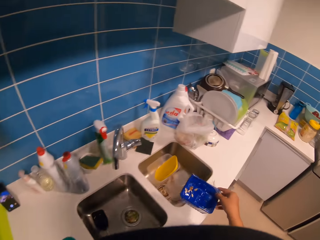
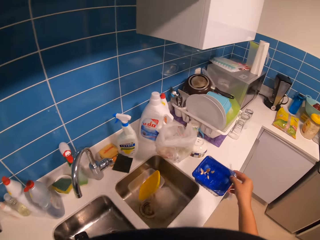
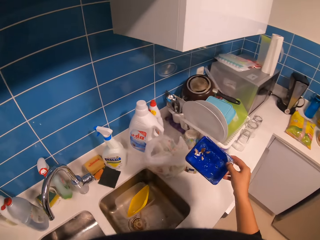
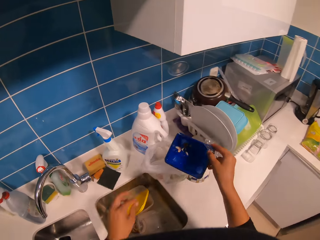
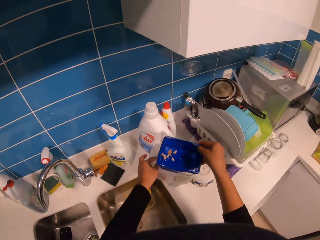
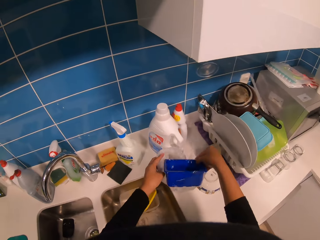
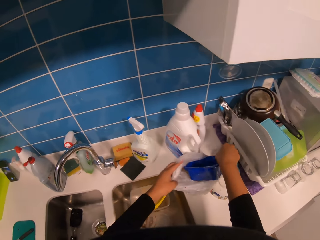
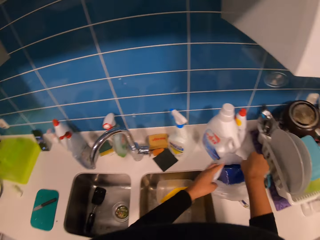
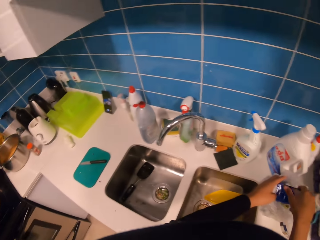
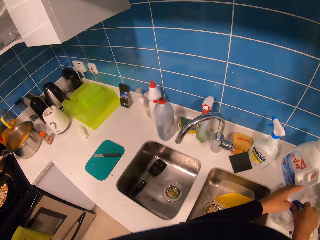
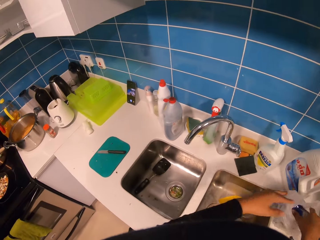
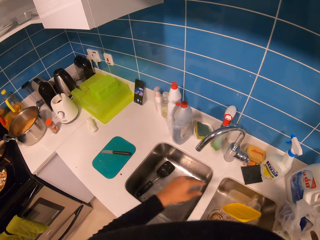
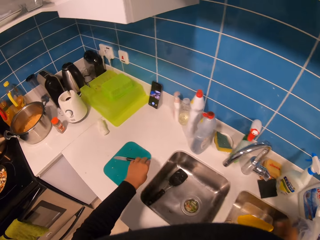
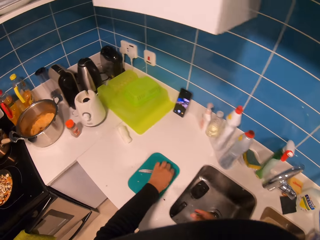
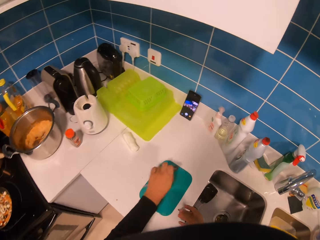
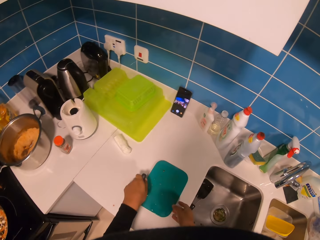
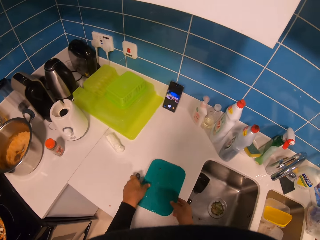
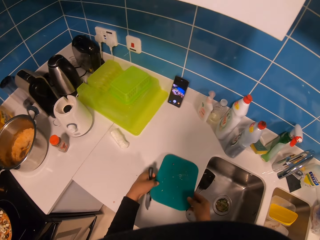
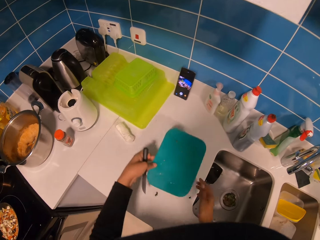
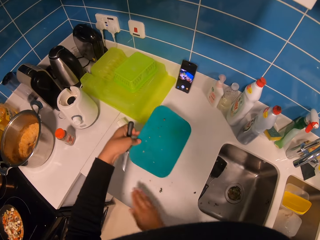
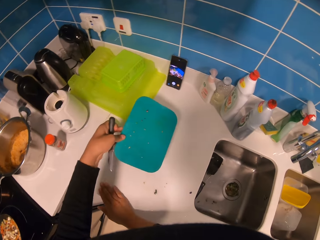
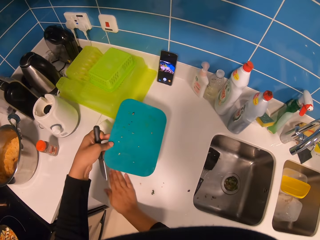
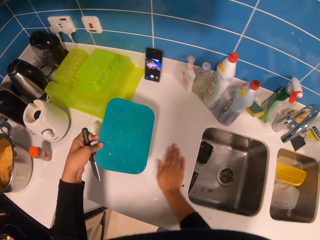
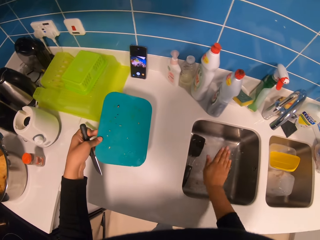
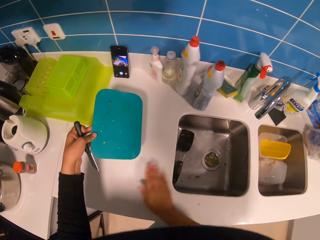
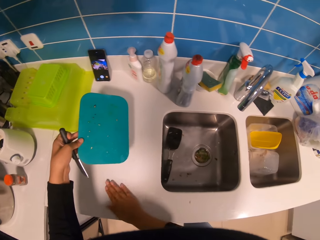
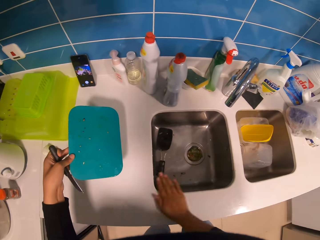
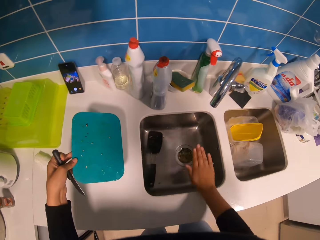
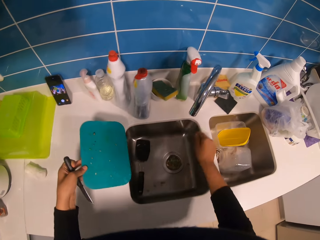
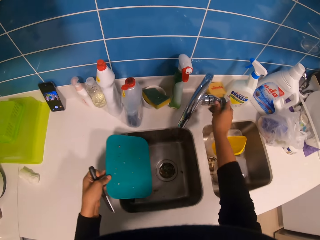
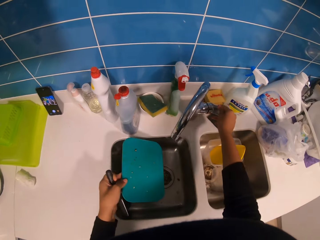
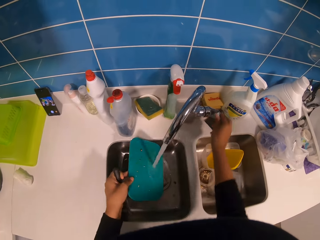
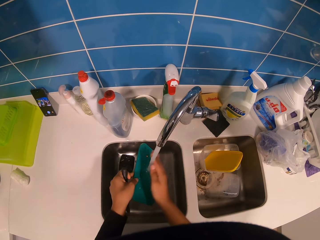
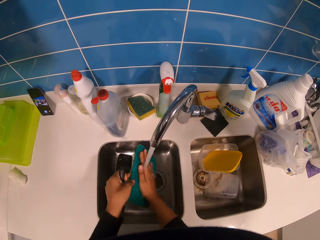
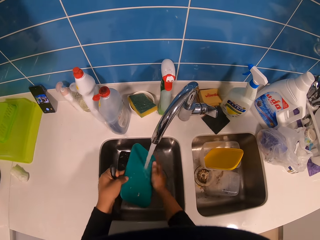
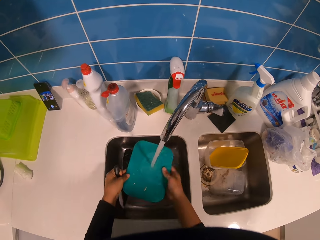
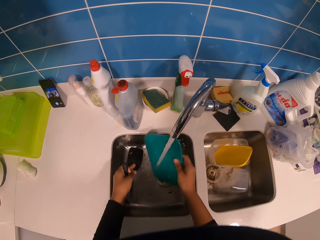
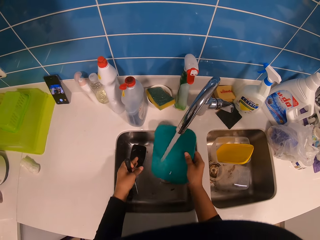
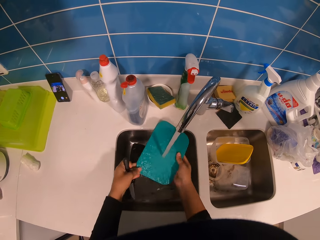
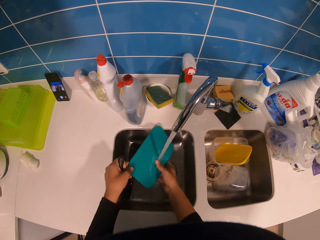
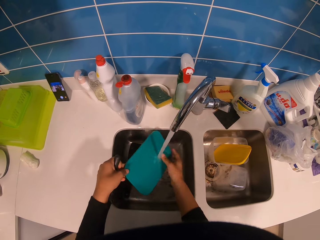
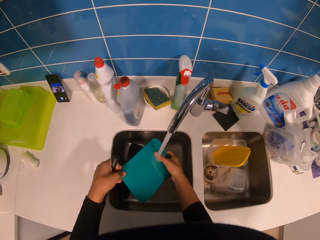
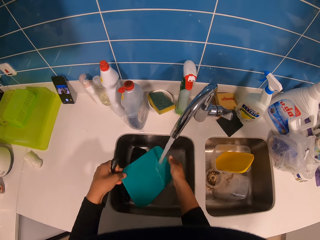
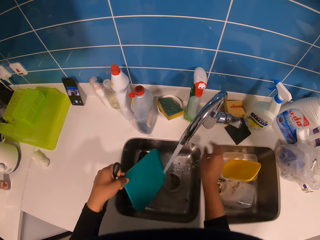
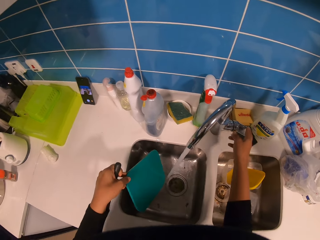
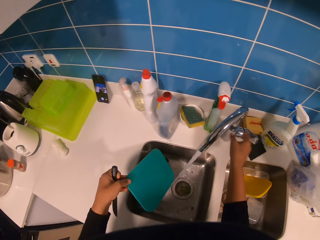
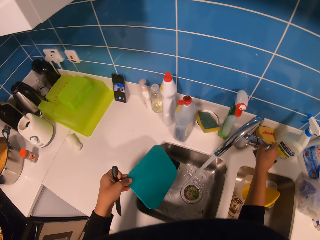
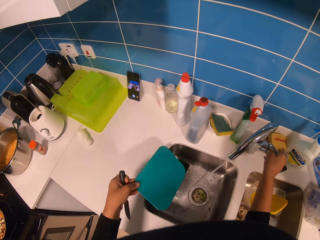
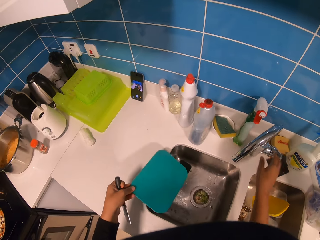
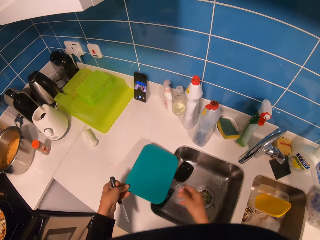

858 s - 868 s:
The camera wearer puts the knife on the chopping board. She moves the dish forward, holds the plastic bag and puts the dish in the plastic bag. She moves her hand. She picks the knife up. She throws the dirt in the tin into the dustbin. She holds the chopping board and lifts the chopping board. She moves her hand on the counter. She cleans the table or counter with her right hand. She moves the chopping board up and moves her hand up. She opens the tap and cleans the chopping board. She moves her hand down. She washes the tin lid in the kitchen tap. She moves her hand up. She closes the tap.

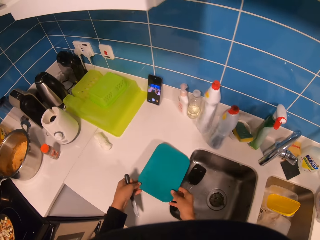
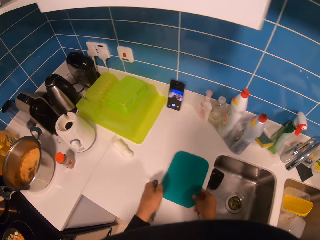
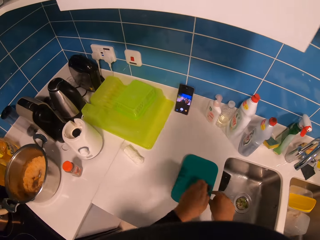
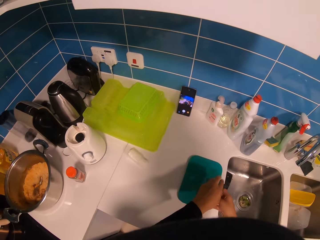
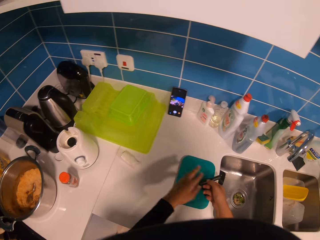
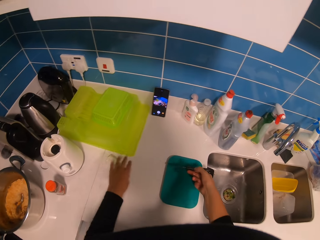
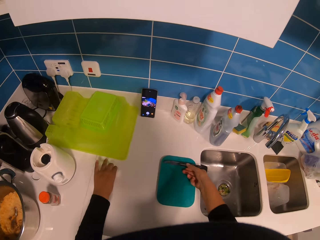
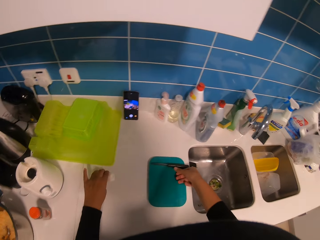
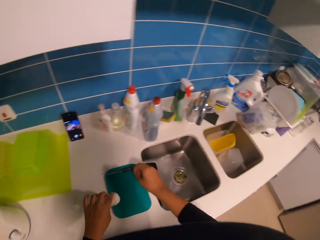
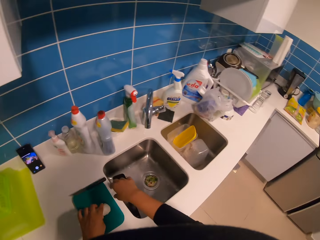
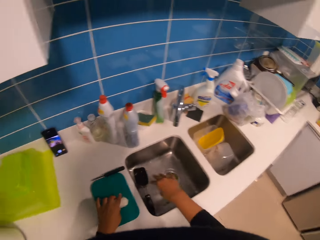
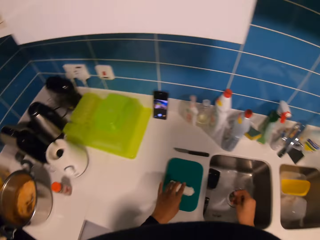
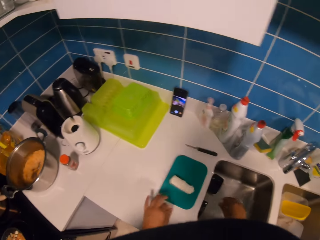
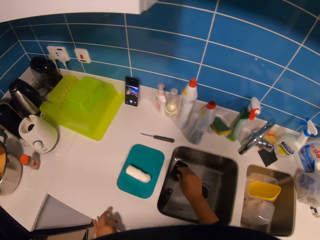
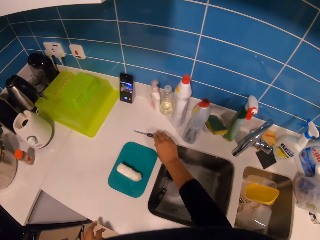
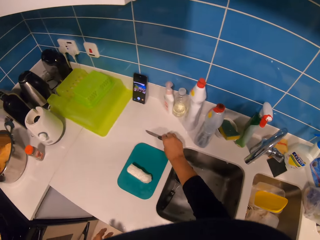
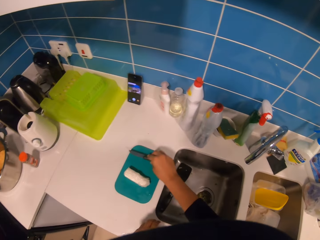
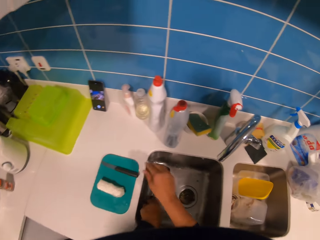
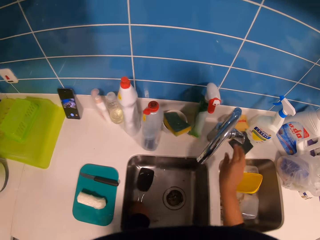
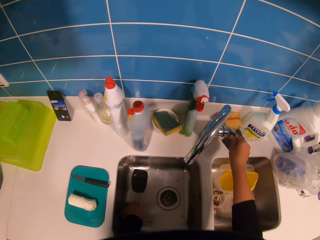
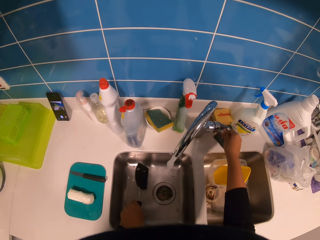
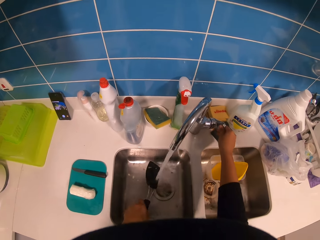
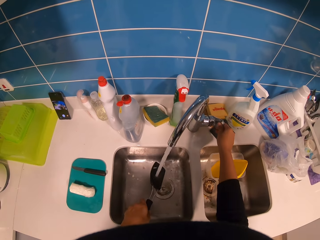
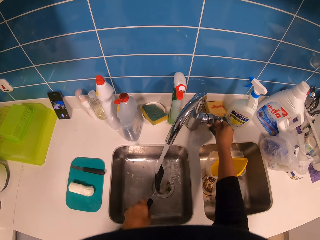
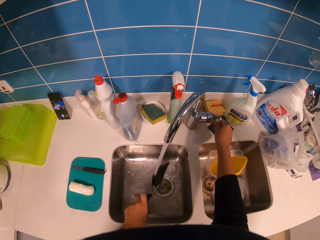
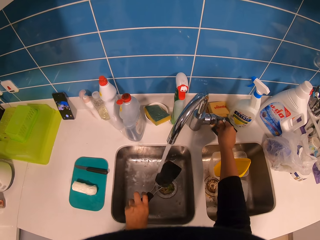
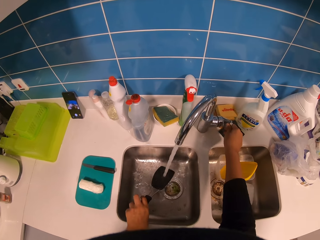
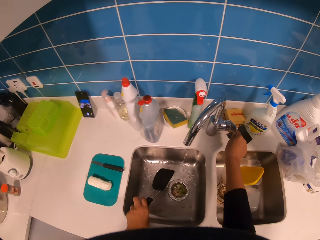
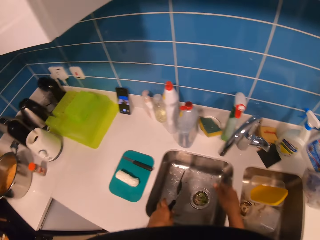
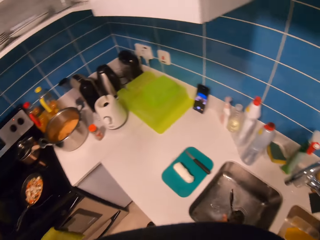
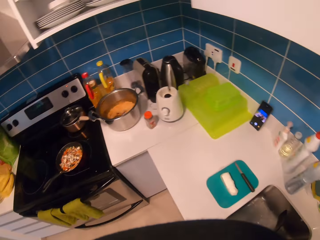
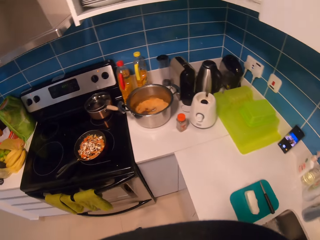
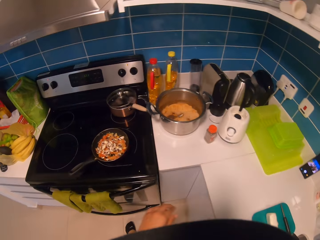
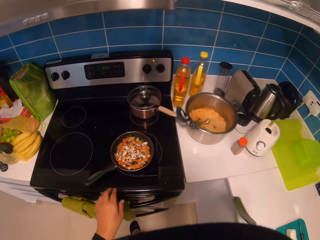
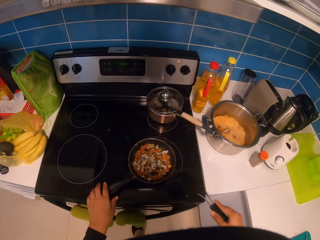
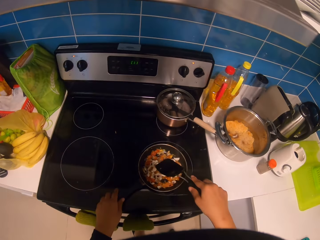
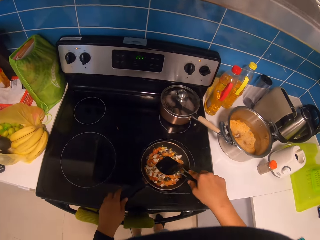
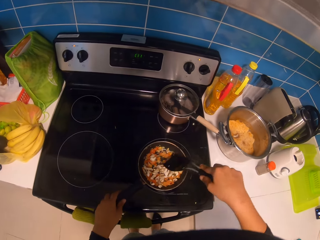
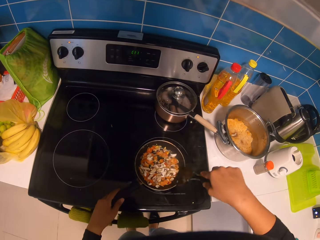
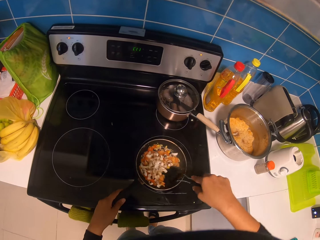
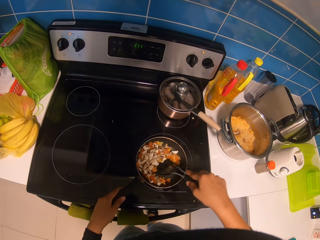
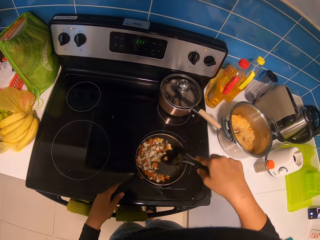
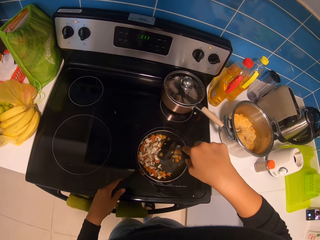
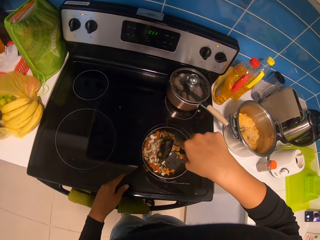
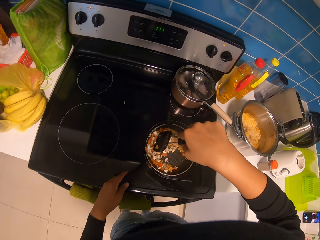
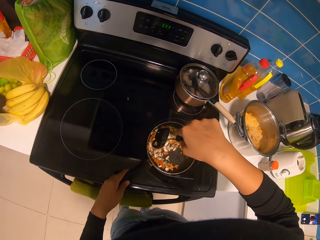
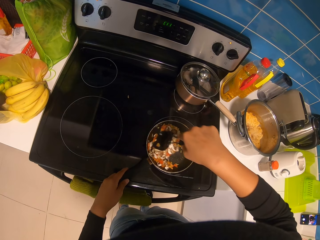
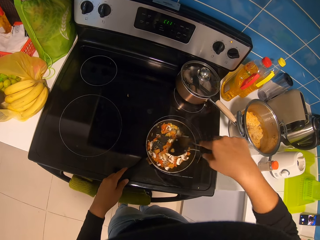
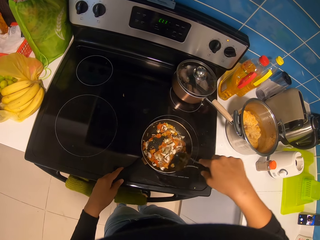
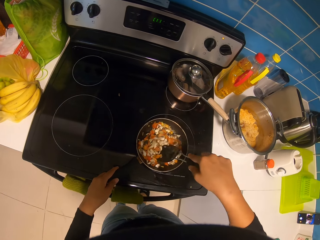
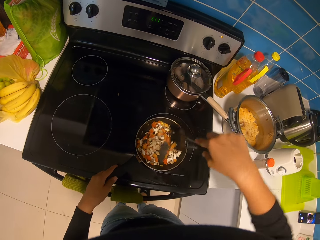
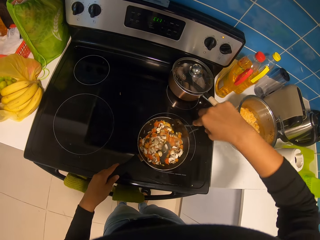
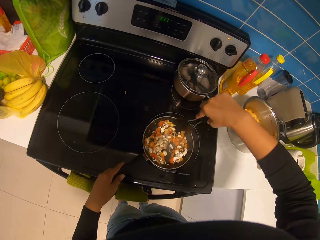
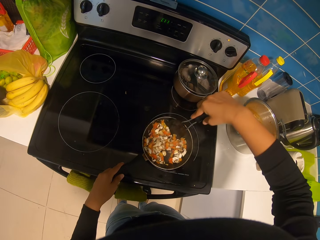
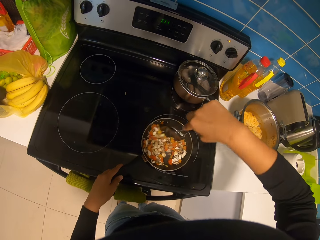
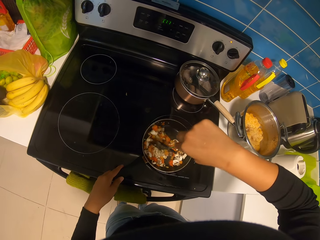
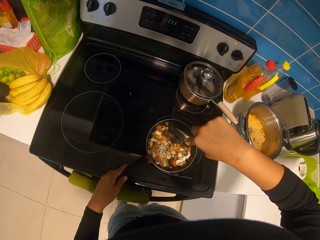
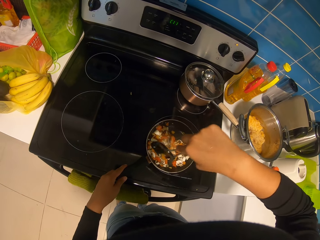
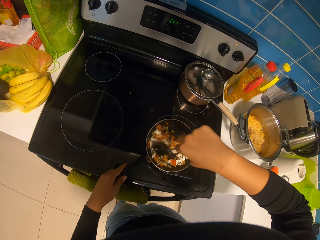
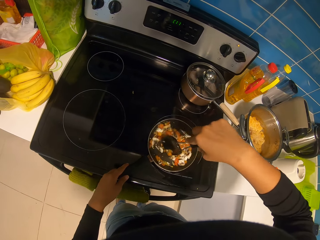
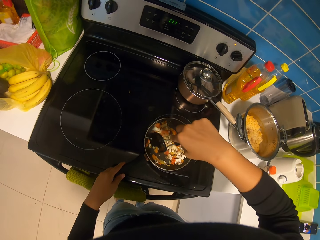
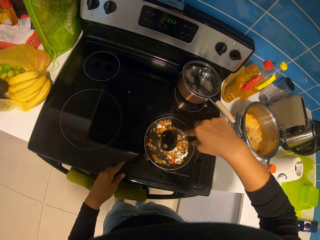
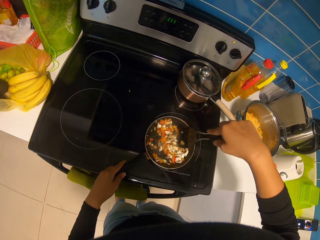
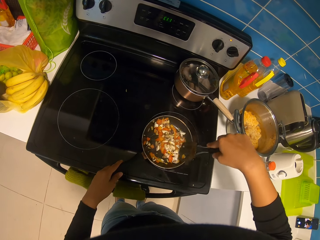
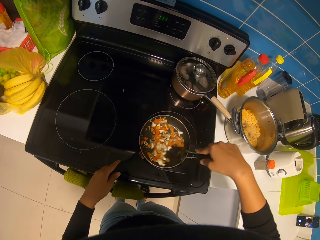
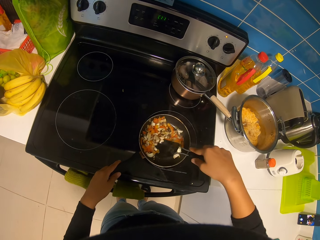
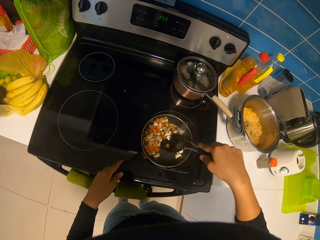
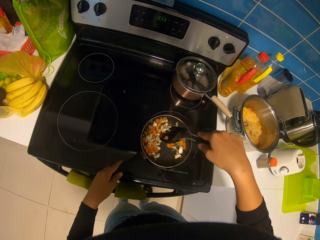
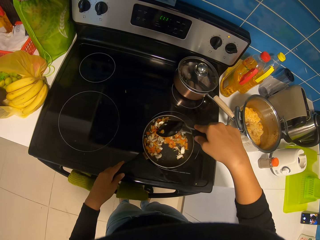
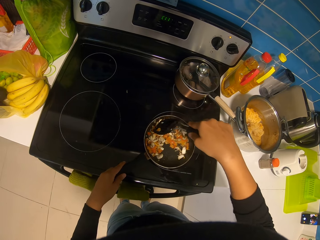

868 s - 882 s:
The camera wearer moves their hand down. They hold the chopping board and put the chopping board on the counter top. They move their hand up. They hold the knife and put the knife on the chopping board. They move their hand on the counter and pick up a mushroom. They move their hands and put the mushroom on the chopping board. They move their hand on the counter and move their hand forward. They lift up the knife and put the knife on the chopping board. They hold the tap, move their hand up and lift the spoon or spatula up. They open the tap. They wash the spatula in the tap. They close the tap. They move the spoon up and move their hand down. They hold the spoon. They move to the stove. They hold the pan and move the spoon in the pan. They turn the food with the spatula.
